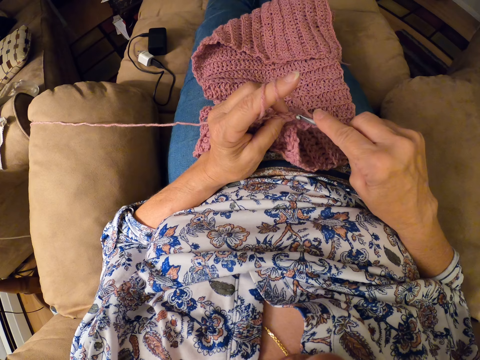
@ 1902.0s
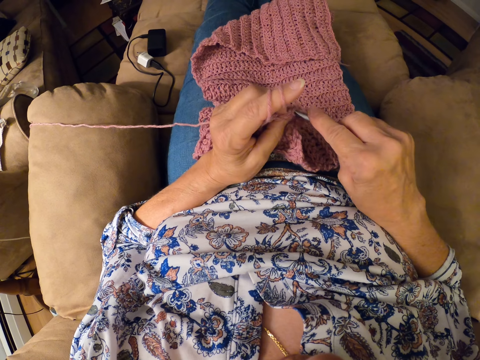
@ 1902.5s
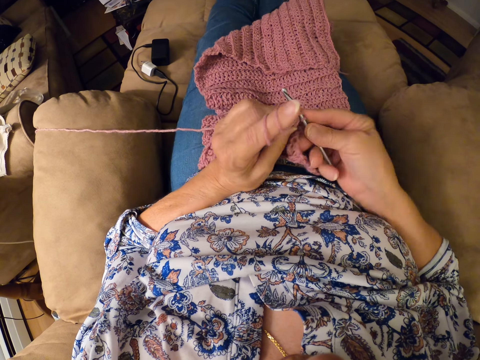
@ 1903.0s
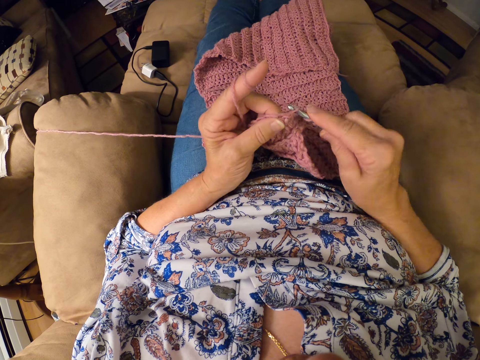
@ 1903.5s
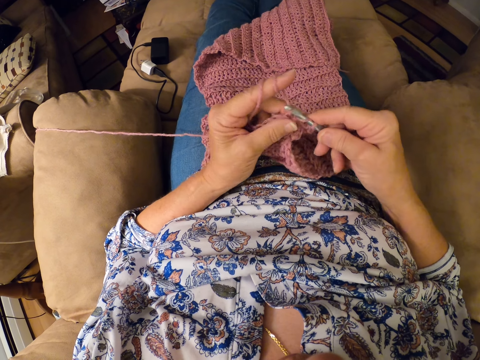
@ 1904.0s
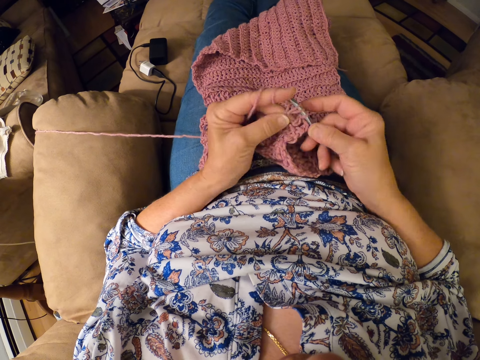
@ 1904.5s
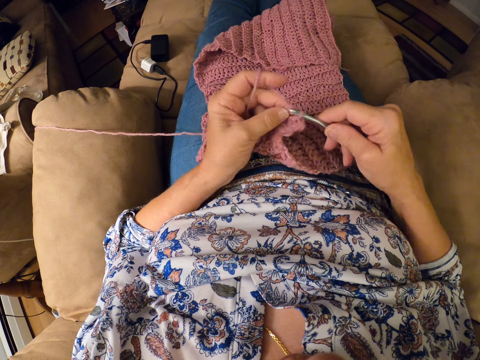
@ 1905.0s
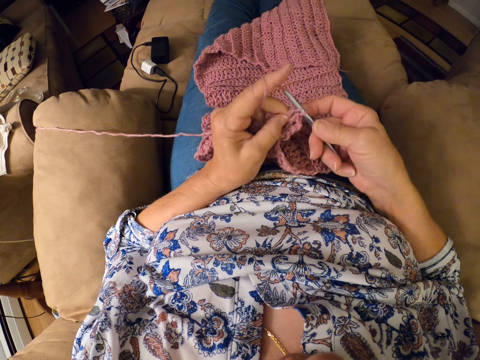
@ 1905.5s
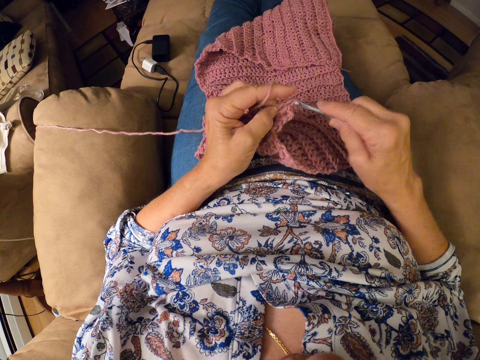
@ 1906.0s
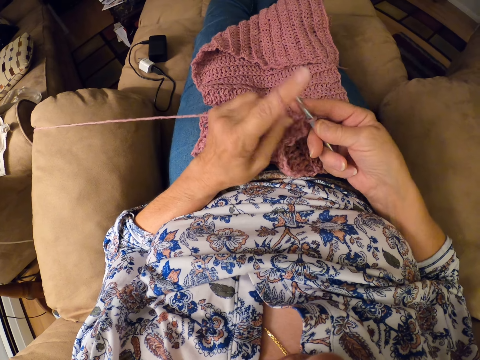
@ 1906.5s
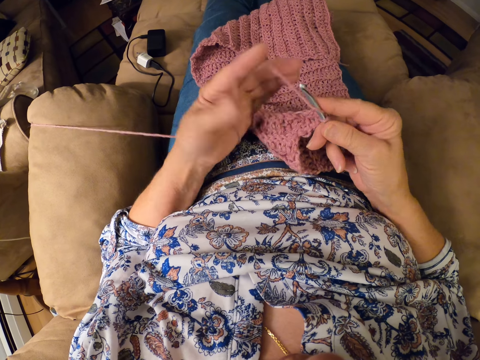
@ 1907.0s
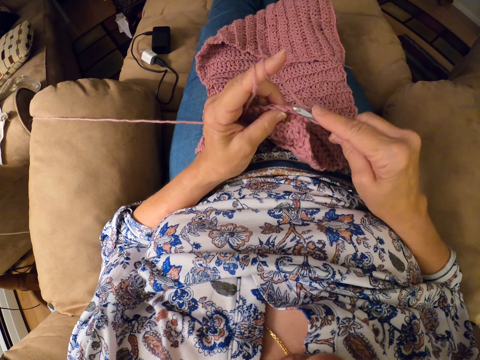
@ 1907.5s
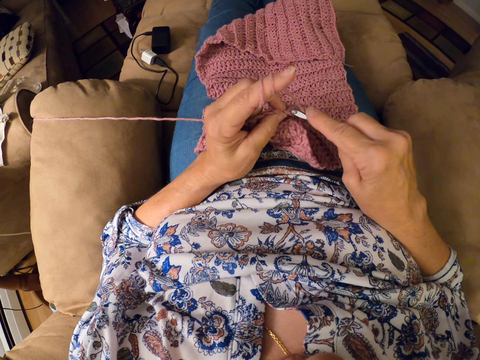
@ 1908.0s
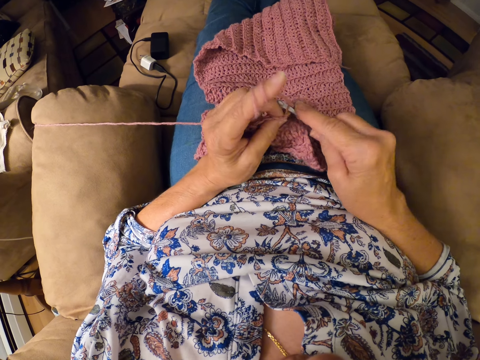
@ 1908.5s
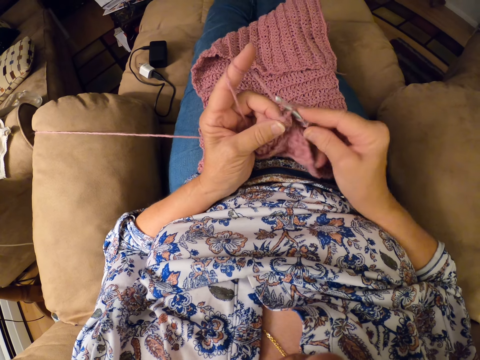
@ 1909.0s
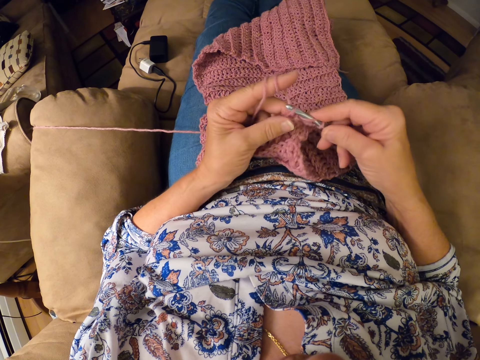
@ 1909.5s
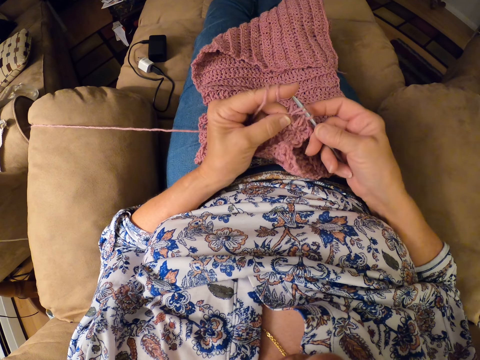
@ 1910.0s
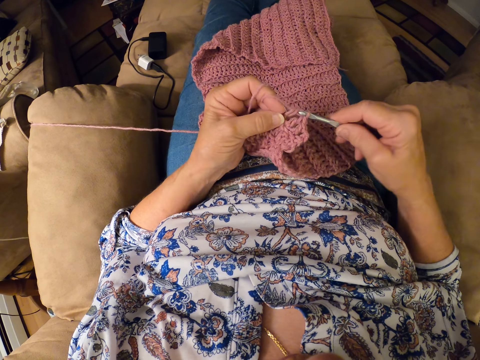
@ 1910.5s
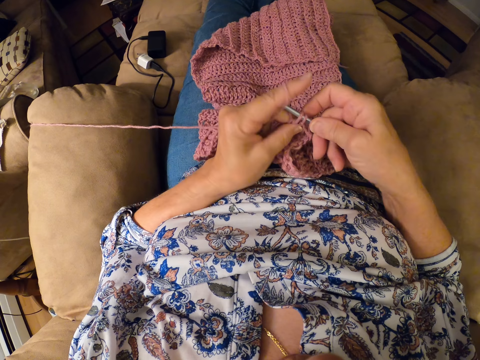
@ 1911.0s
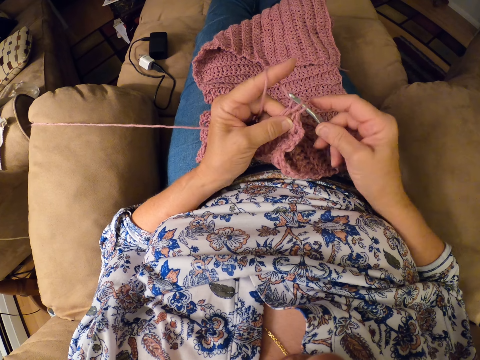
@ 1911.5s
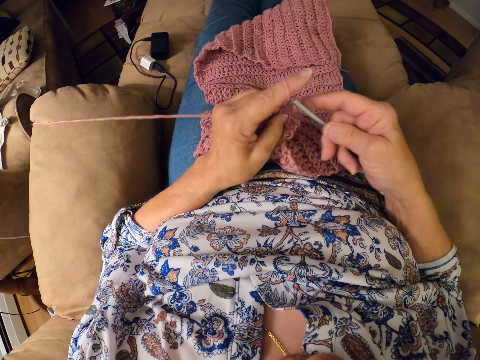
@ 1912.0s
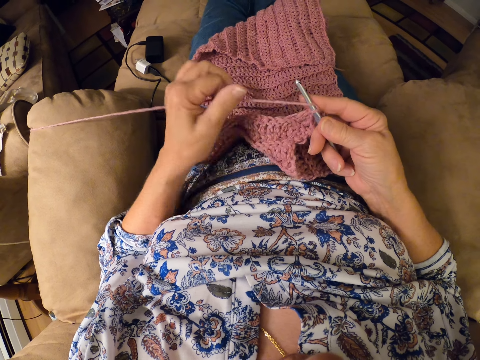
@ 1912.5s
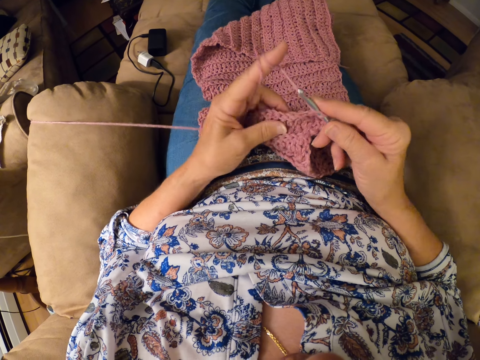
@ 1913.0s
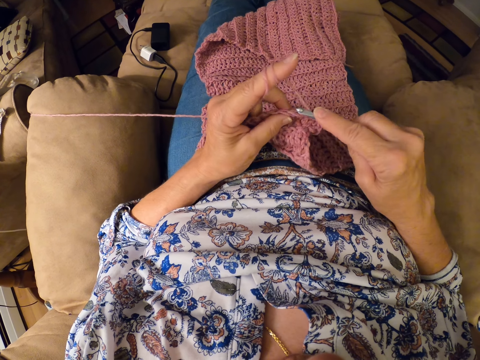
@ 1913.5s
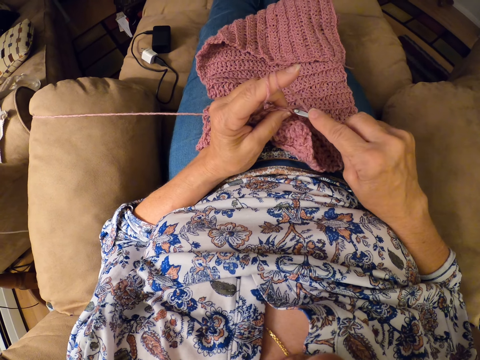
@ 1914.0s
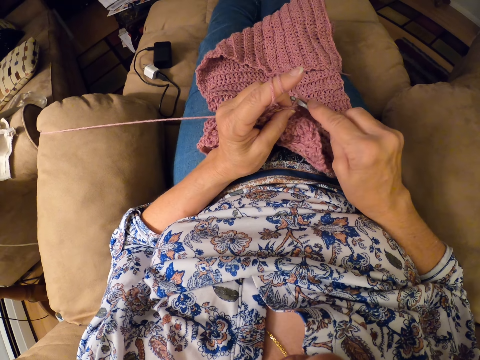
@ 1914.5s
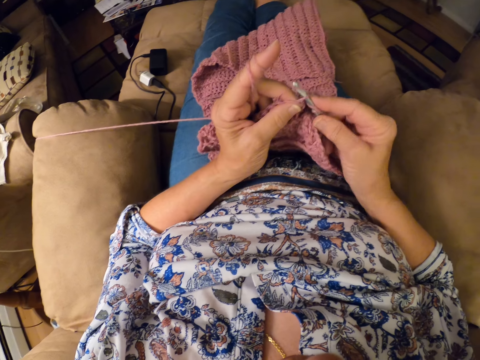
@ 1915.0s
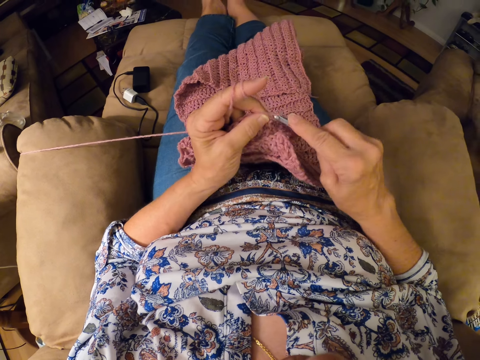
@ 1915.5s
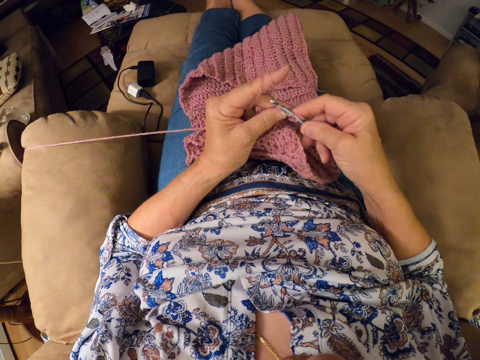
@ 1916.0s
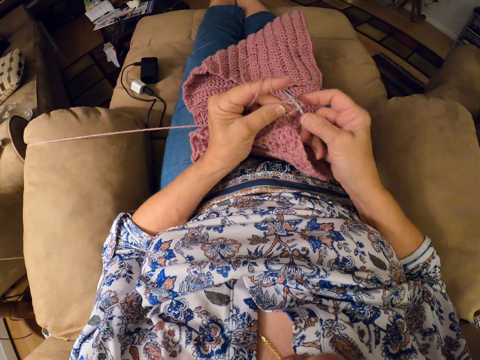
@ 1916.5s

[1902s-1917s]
The camera wearer continues crocheting the yarn with the crocheting hook. She twirls the yarn around her left hand index finger. She continues crocheting the yarn with the crocheting hook. She twirls the yarn around her left hand index finger. She continues crocheting the yarn with the crocheting hook.

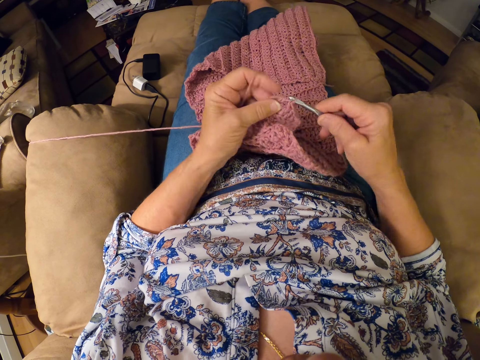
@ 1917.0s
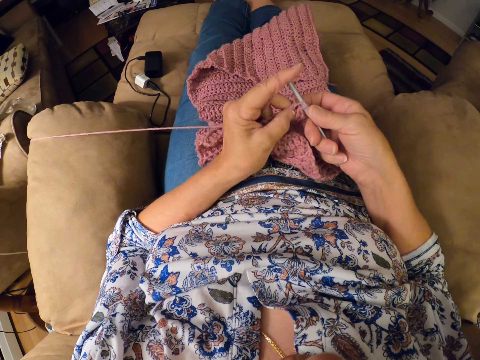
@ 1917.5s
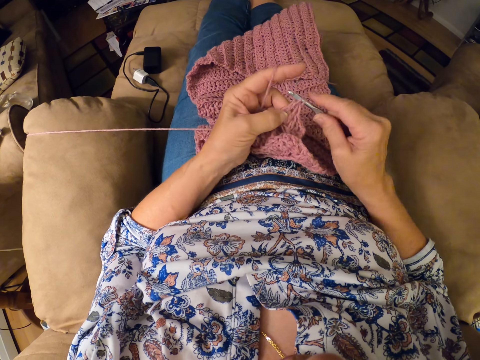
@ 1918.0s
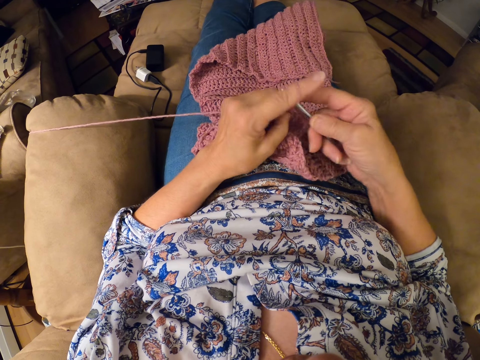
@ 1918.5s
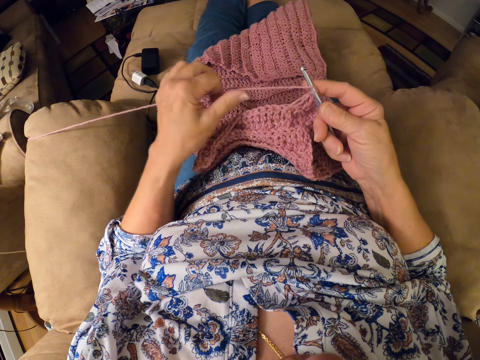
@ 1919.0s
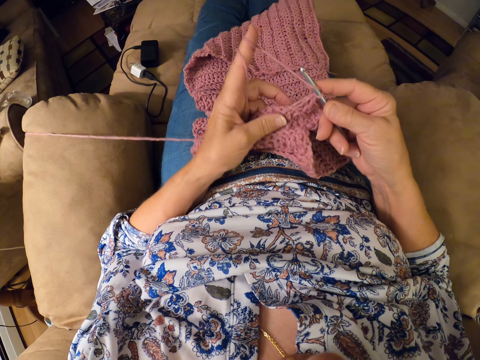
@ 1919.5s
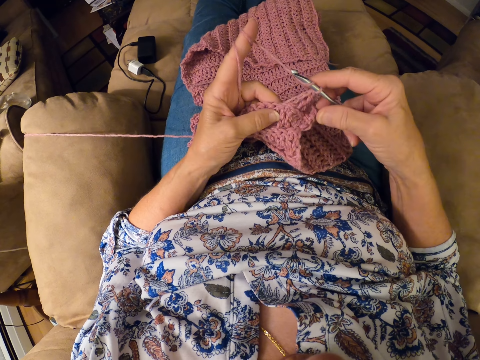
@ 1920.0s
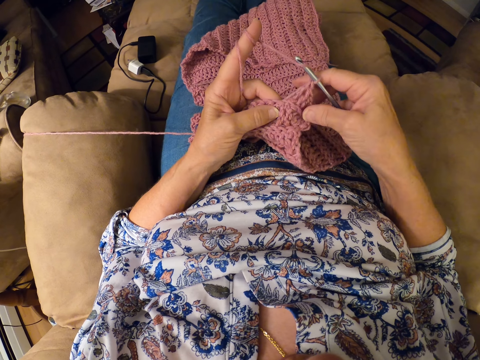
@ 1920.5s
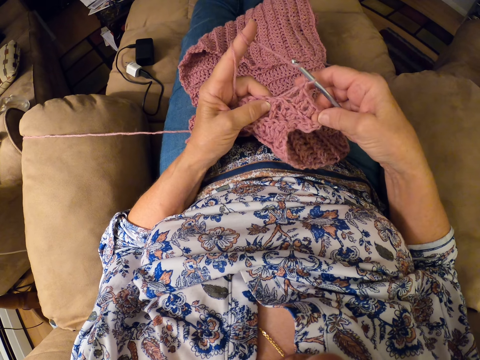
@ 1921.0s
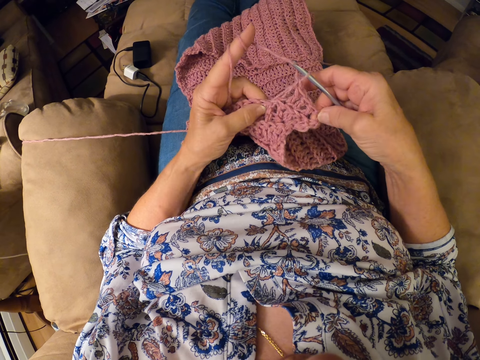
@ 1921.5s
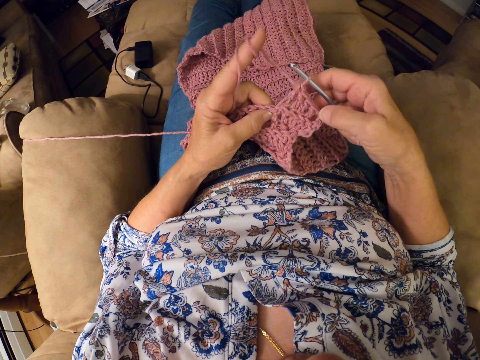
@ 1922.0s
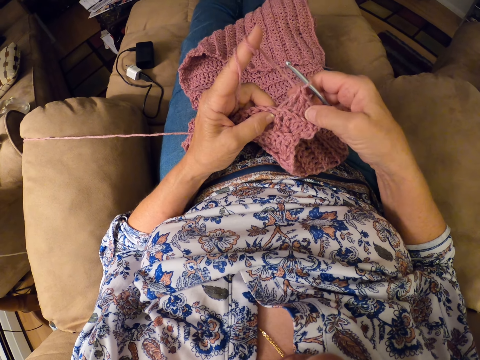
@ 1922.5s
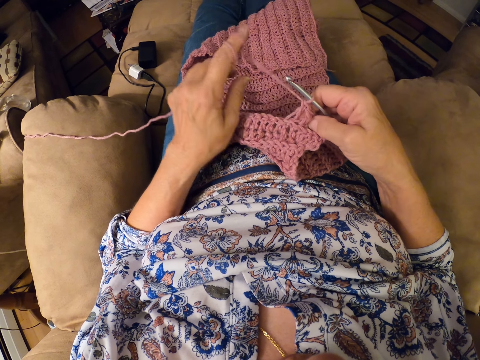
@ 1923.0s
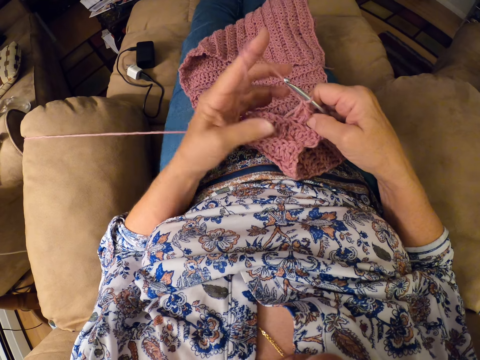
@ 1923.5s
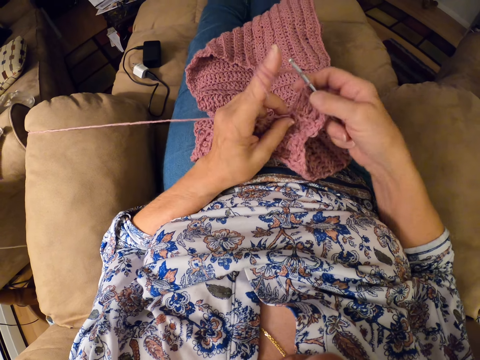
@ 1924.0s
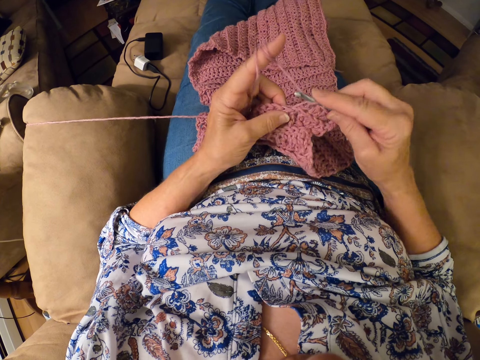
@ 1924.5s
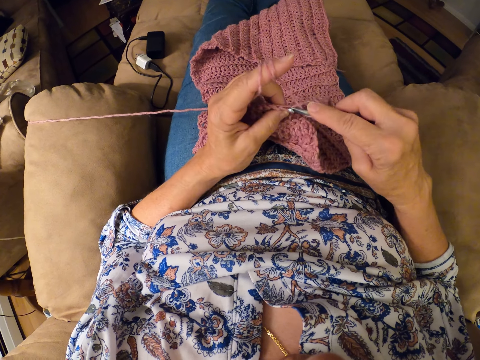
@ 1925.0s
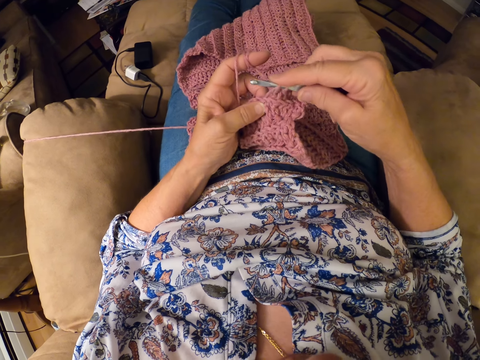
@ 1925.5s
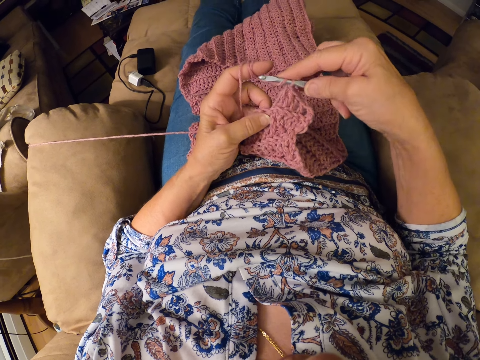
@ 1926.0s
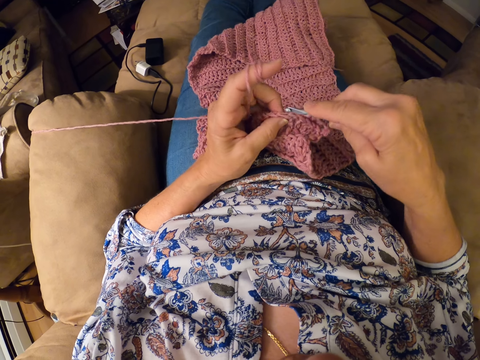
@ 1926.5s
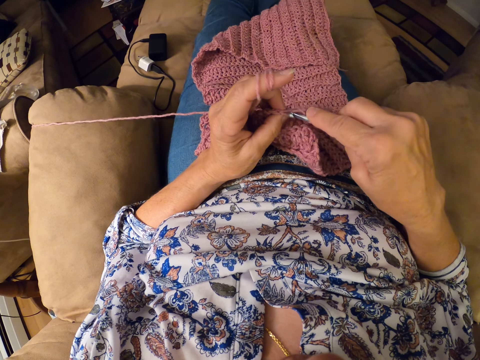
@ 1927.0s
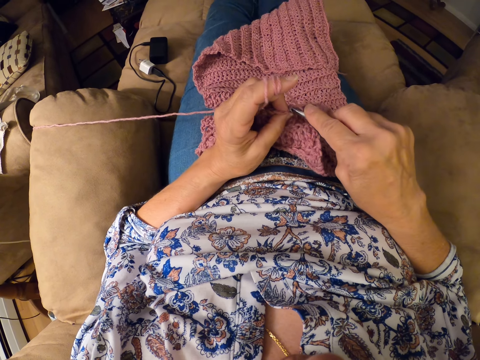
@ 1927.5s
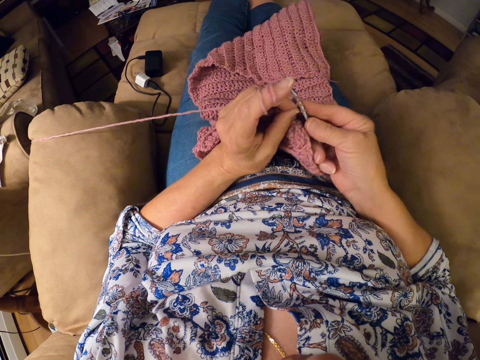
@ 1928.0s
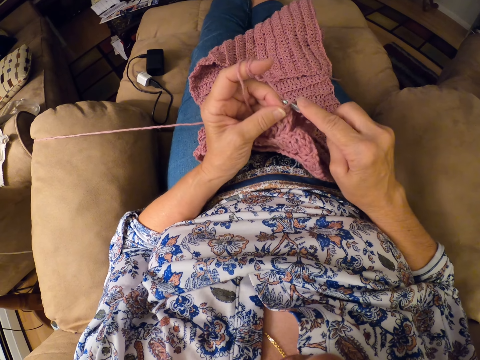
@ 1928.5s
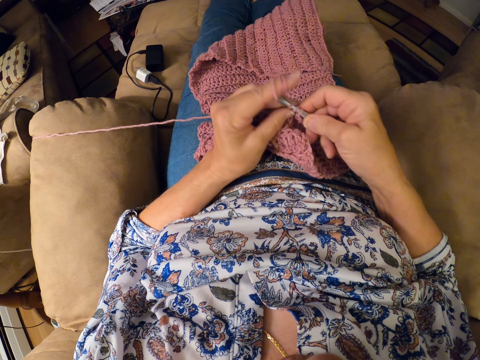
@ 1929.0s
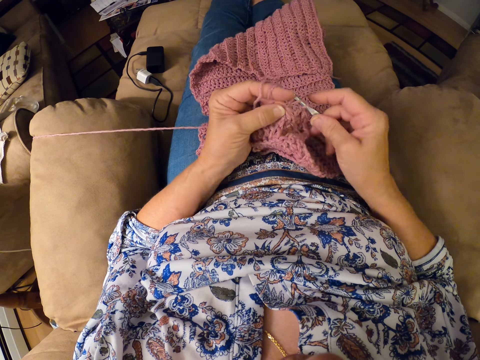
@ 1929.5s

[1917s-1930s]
The camera wearer twirls the yarn around her left hand index finger. She stretches the crochet with both hands. She twirls the yarn around her left hand index finger. She continues crocheting the yarn with the crocheting hook.
